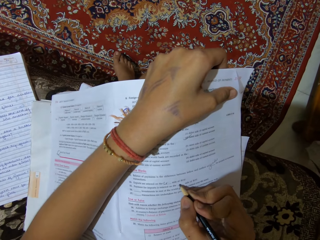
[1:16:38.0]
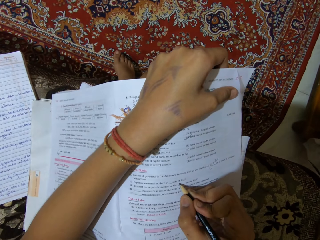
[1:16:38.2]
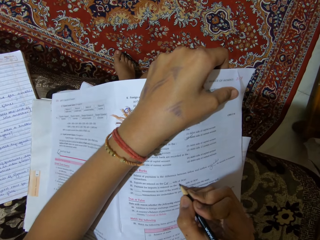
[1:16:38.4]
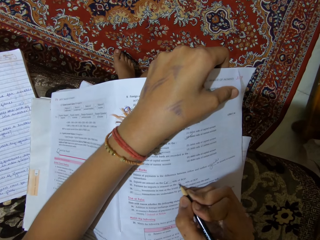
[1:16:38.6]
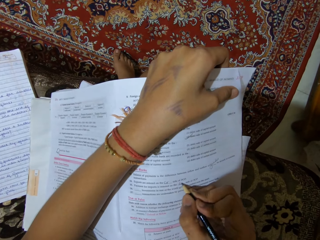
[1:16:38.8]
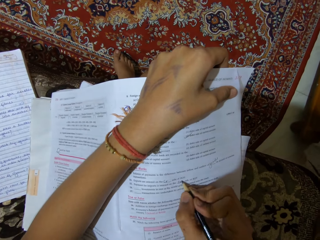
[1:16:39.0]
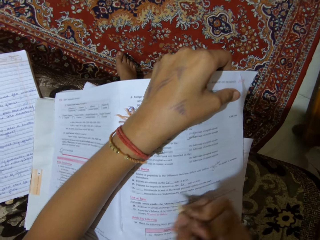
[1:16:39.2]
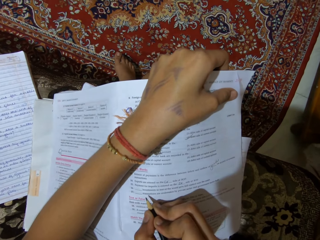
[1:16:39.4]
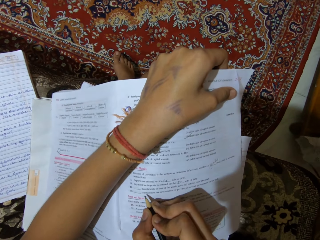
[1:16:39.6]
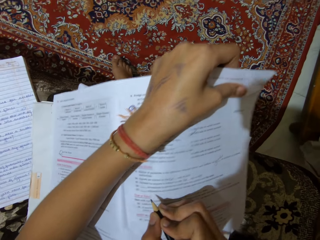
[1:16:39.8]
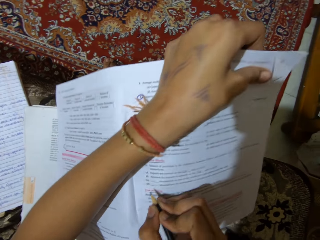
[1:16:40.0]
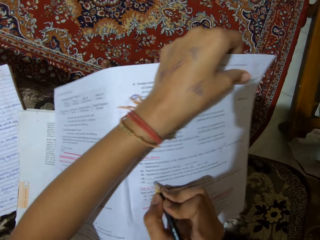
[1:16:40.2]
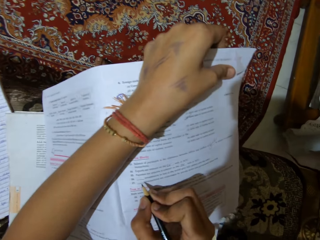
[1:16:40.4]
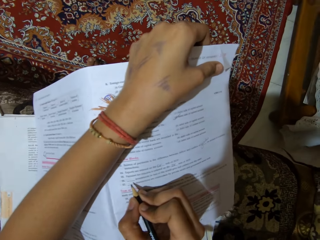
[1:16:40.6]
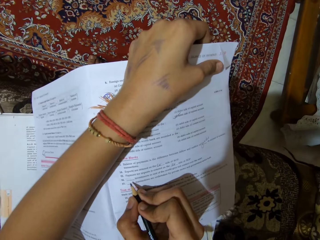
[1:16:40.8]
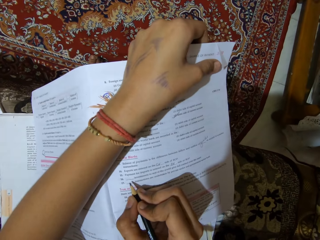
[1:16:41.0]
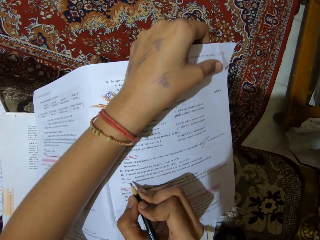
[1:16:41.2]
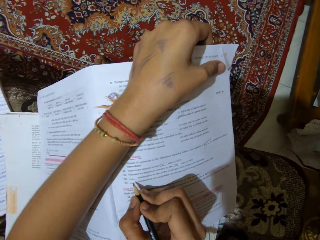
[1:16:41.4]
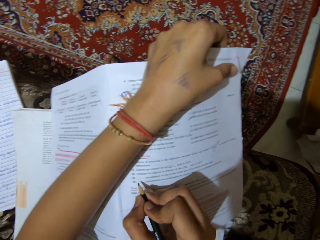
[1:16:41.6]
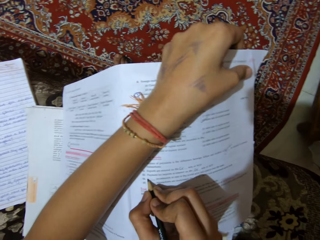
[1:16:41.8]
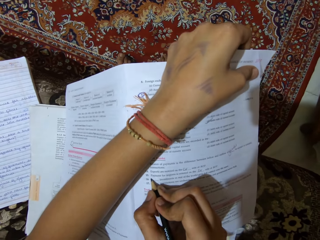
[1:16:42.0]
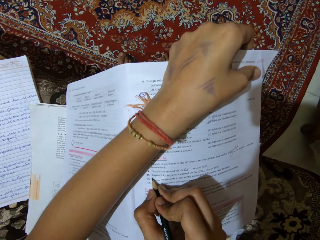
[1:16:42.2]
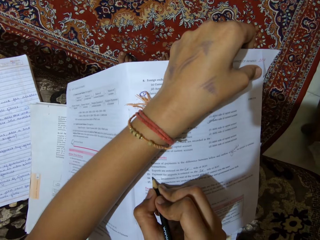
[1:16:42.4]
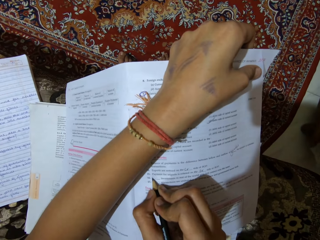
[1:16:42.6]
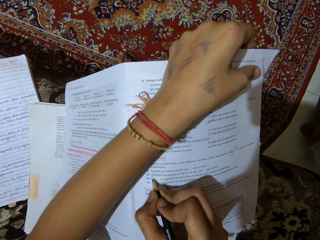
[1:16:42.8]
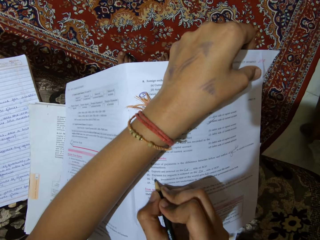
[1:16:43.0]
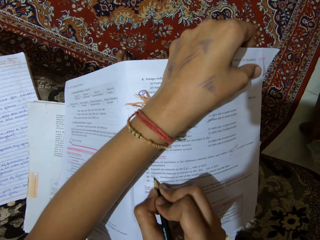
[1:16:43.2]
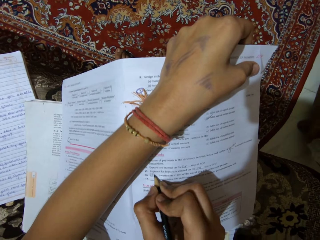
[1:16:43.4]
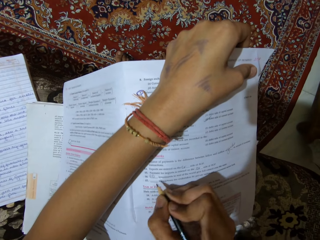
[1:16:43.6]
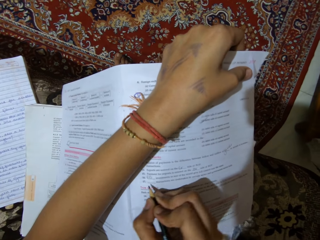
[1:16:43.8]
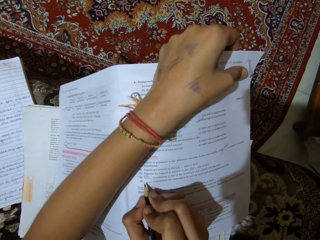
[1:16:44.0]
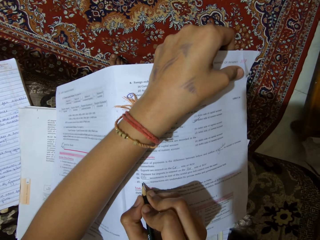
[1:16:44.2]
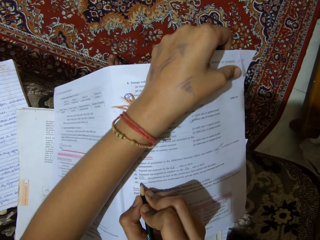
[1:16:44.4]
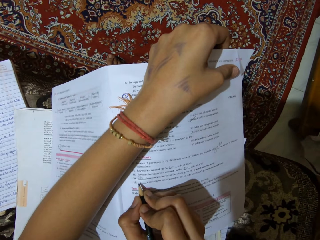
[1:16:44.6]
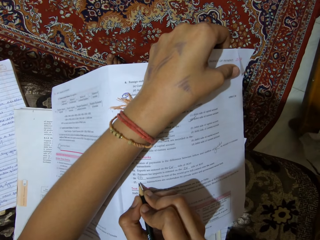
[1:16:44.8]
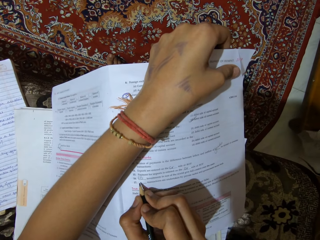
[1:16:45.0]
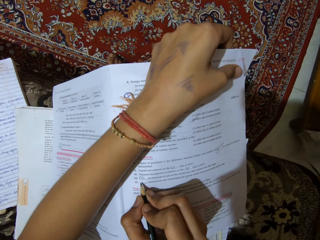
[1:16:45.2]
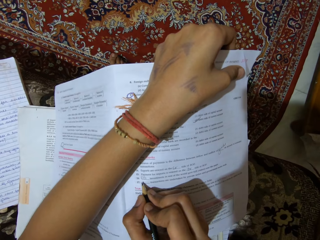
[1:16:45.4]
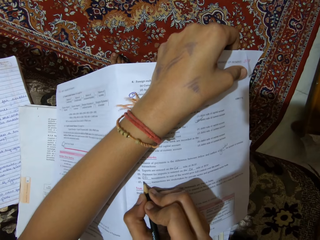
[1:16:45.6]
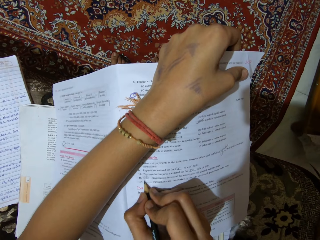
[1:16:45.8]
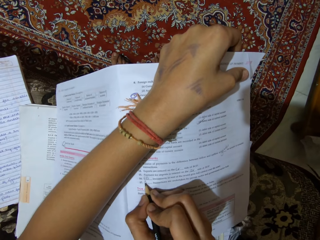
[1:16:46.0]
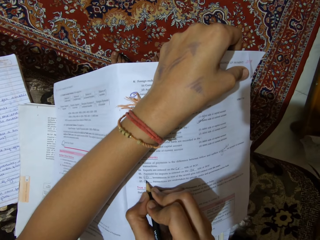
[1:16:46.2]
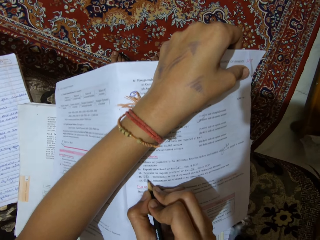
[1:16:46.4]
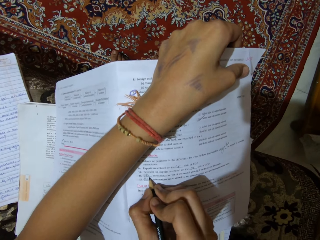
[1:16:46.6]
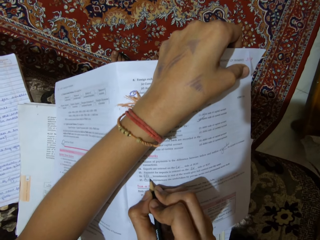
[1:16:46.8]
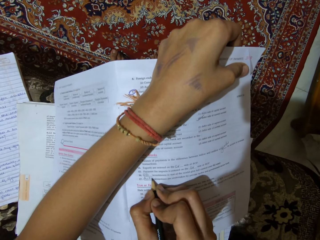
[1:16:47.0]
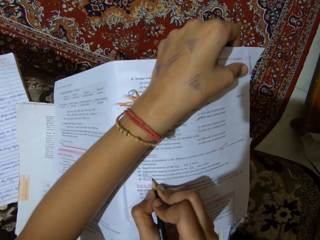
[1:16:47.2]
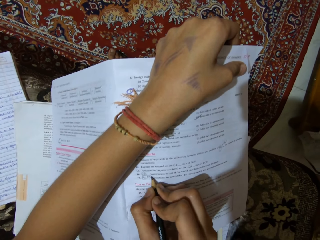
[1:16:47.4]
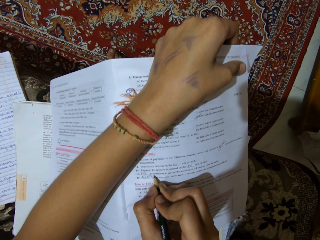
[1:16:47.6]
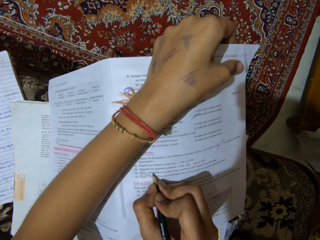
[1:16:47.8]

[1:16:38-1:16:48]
The camera wearer moves the book. They write on the book.

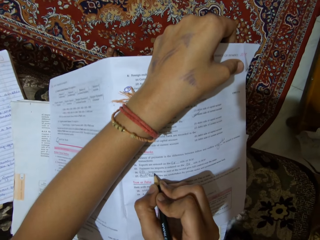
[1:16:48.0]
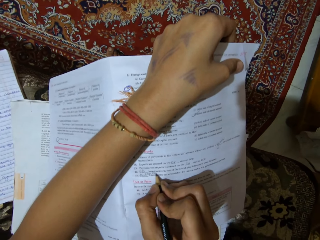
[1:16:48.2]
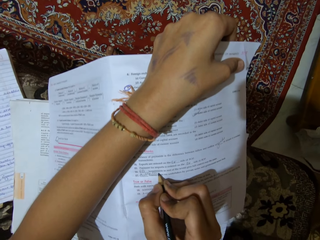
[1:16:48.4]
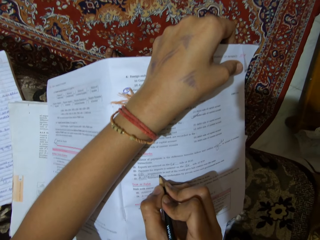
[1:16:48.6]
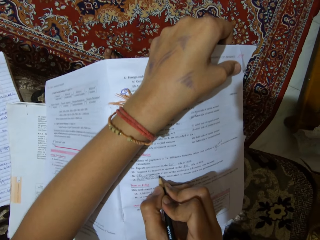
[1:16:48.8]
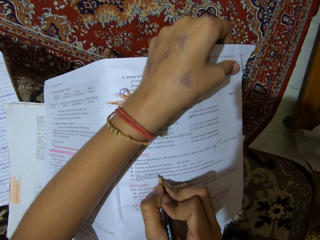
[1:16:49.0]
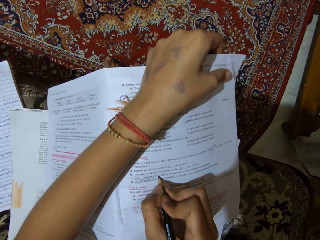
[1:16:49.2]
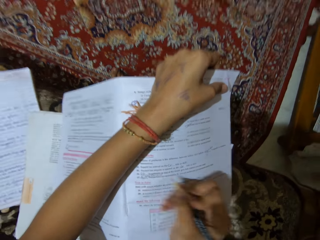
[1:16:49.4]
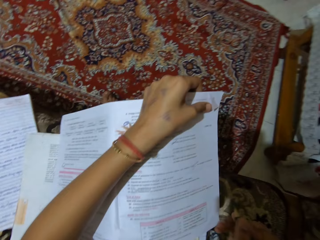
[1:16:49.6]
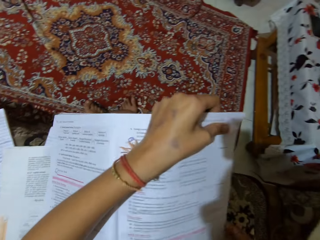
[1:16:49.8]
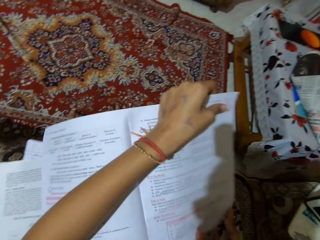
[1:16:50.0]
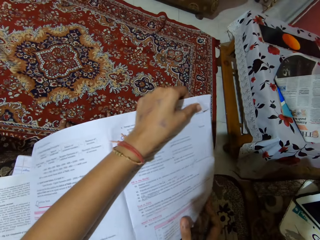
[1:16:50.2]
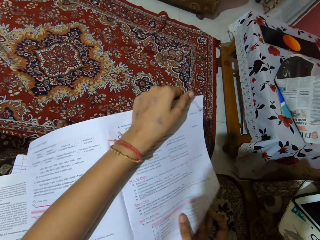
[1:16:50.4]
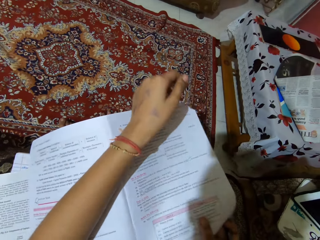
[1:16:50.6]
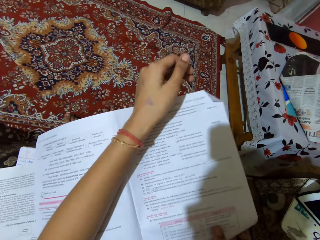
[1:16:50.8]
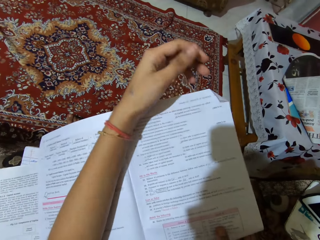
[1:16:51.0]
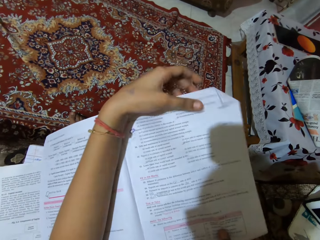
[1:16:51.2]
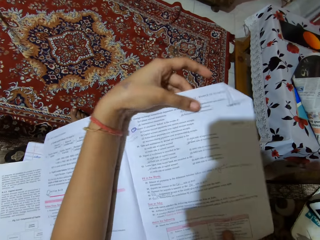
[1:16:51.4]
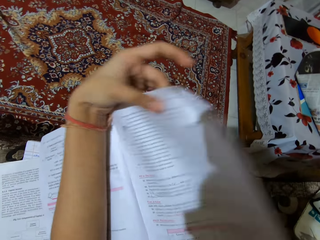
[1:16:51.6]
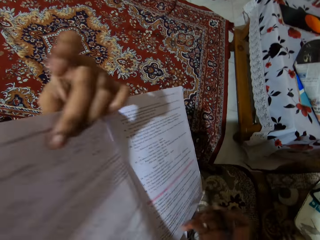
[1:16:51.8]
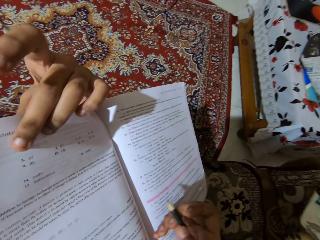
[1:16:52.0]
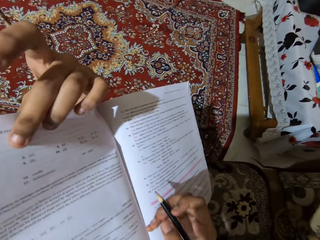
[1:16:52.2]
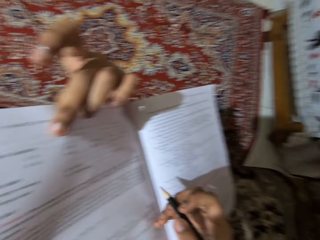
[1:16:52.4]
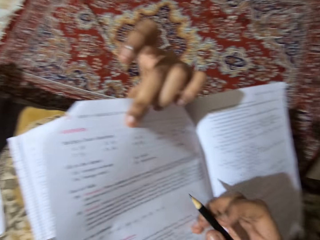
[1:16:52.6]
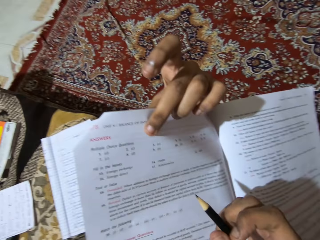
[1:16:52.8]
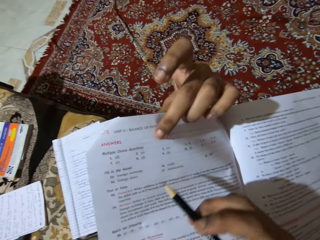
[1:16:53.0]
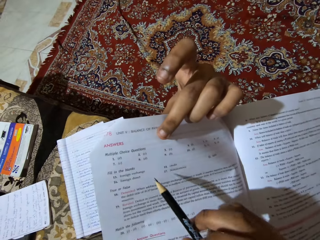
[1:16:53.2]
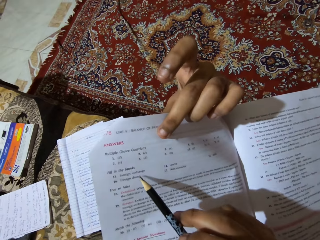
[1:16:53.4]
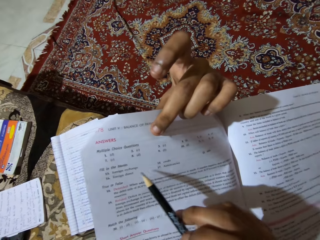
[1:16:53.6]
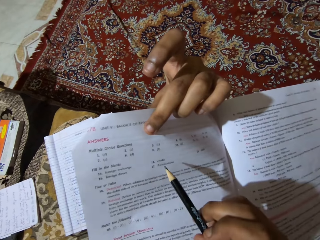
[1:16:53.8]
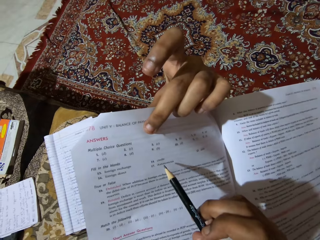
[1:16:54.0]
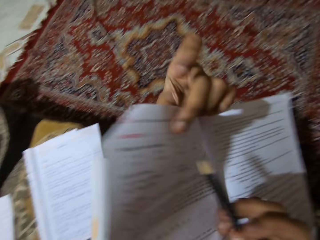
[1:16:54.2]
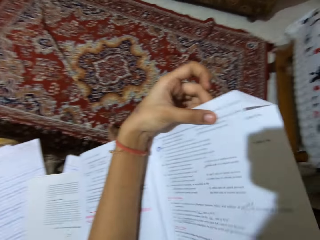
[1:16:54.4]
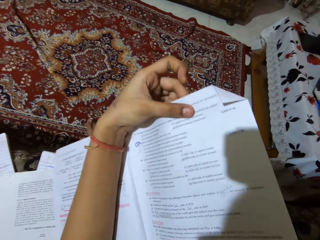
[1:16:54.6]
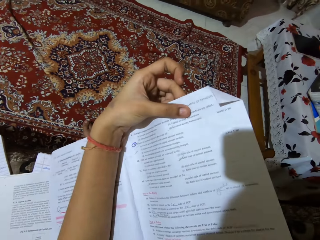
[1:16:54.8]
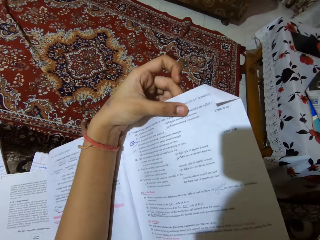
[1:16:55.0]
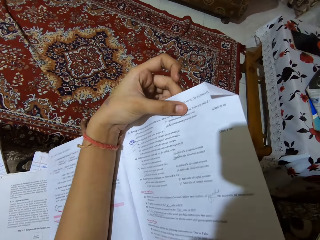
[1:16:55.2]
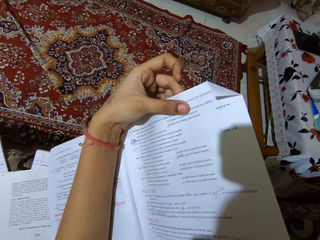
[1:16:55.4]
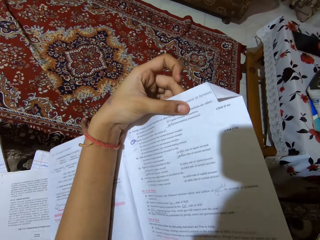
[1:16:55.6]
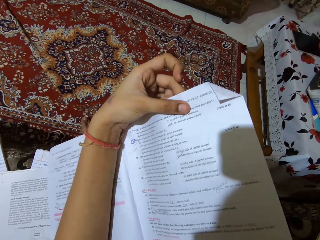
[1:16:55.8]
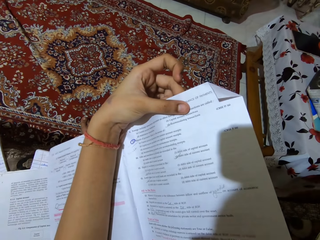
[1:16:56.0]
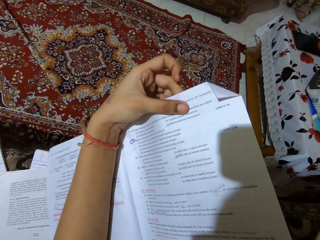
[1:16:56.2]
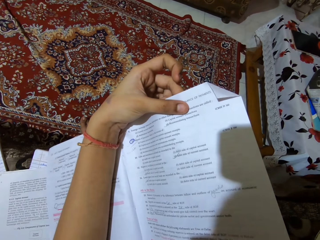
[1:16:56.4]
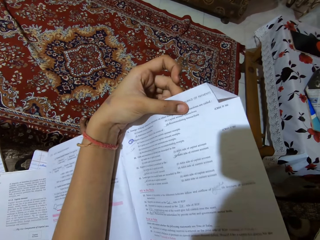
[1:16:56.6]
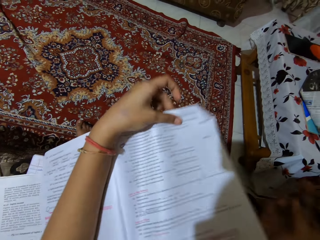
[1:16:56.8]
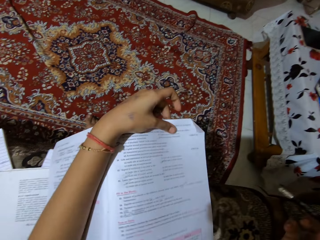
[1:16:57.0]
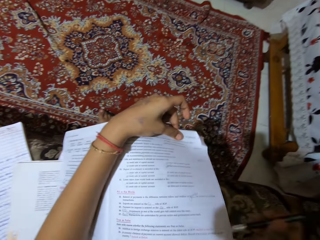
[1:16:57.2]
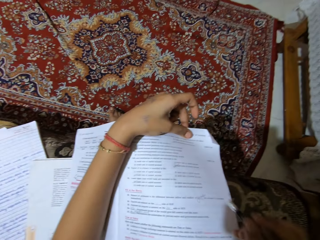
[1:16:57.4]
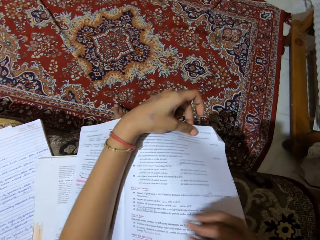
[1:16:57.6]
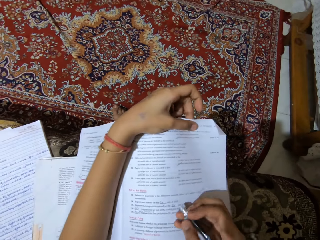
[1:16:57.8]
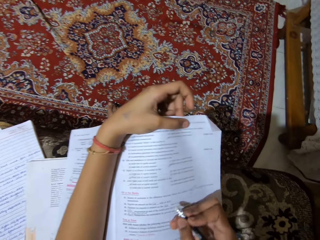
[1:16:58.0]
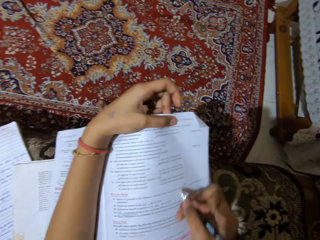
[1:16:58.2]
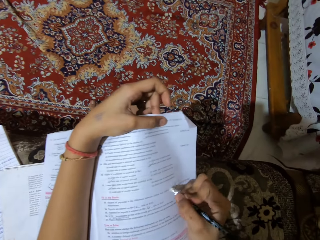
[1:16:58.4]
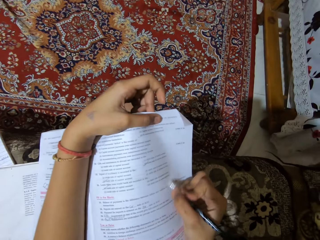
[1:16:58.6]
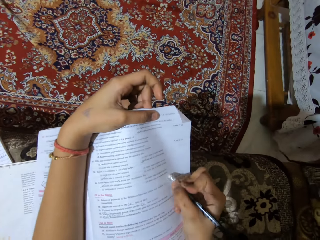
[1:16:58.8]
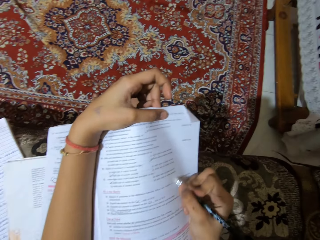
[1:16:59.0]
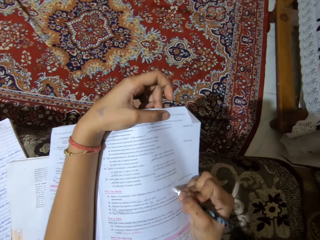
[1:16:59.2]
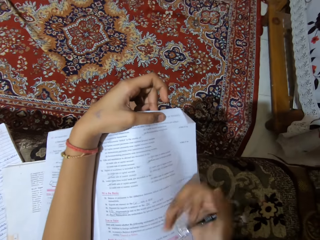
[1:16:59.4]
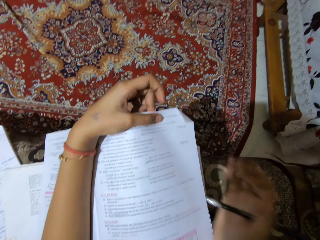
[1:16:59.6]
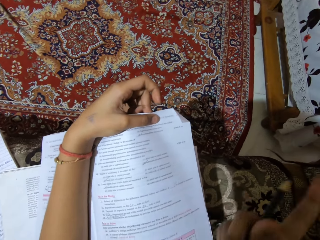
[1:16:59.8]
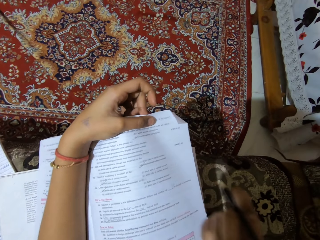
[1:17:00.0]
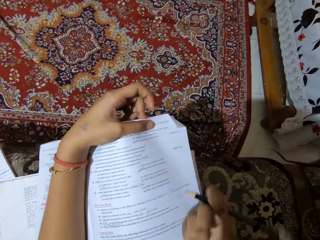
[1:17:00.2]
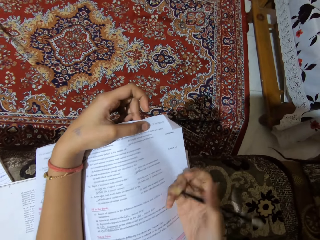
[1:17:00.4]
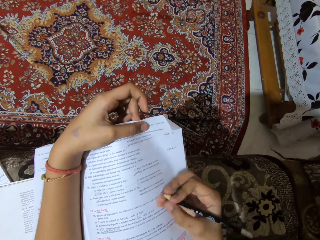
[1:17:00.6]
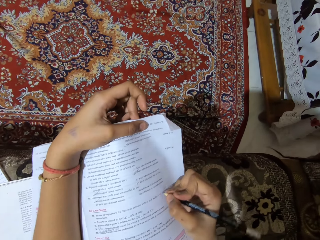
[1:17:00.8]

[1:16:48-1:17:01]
The camera wearer moves the book. They refer to the next page. They flip the pages of a textbook. They read the question. They refer to the next page. They erase writings on the textbook.
